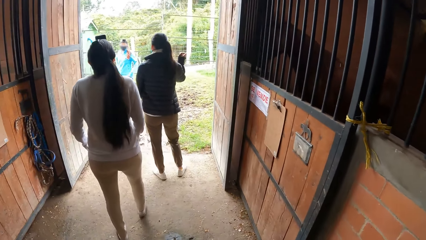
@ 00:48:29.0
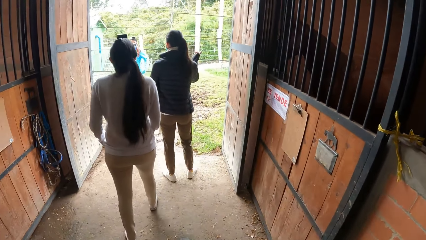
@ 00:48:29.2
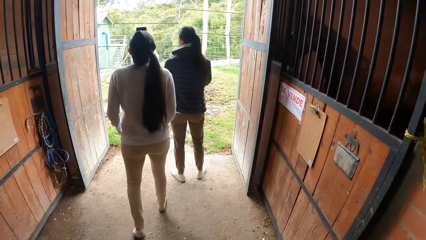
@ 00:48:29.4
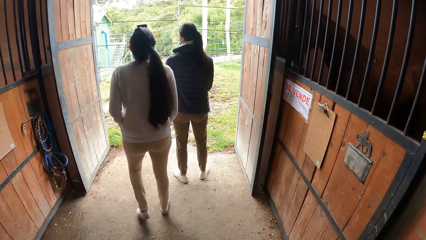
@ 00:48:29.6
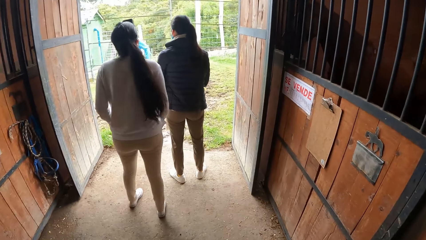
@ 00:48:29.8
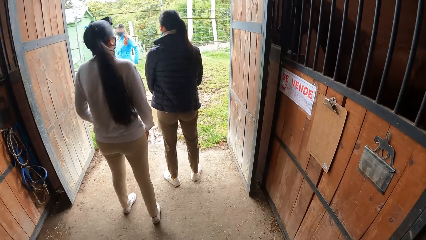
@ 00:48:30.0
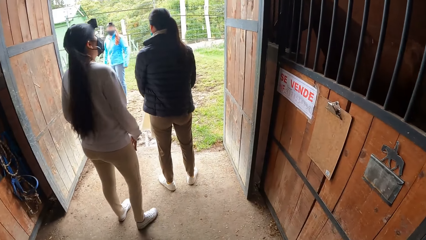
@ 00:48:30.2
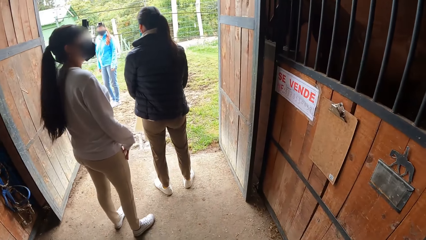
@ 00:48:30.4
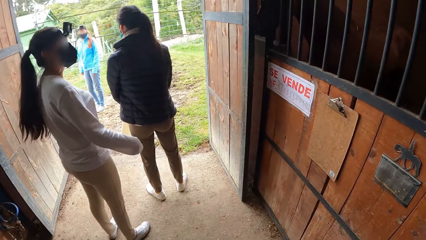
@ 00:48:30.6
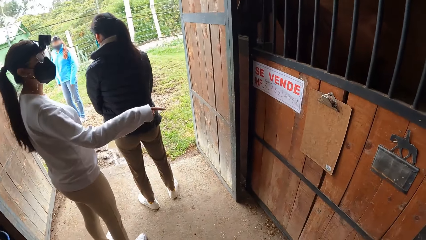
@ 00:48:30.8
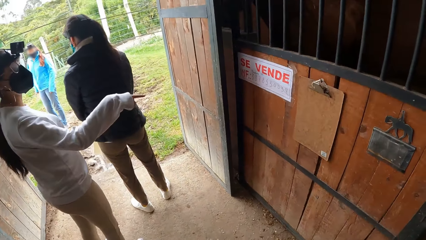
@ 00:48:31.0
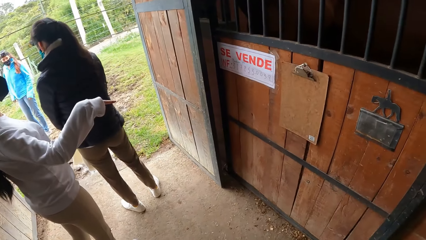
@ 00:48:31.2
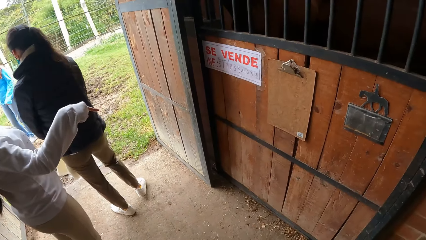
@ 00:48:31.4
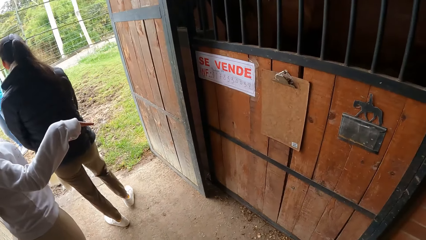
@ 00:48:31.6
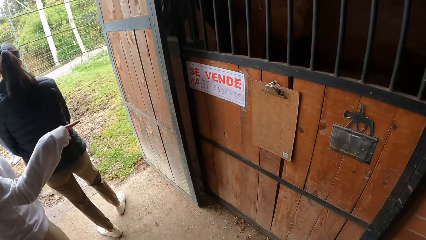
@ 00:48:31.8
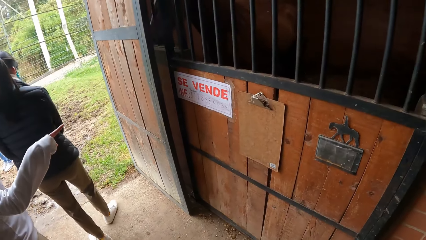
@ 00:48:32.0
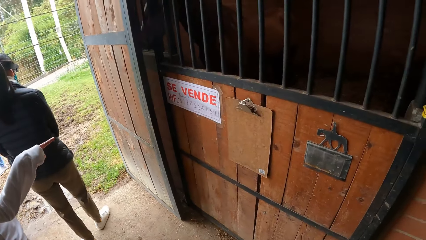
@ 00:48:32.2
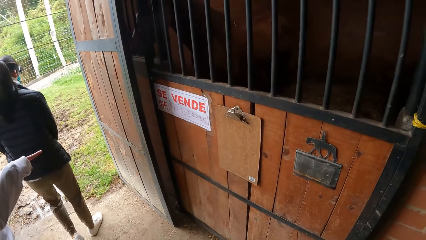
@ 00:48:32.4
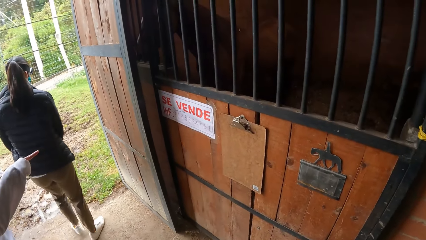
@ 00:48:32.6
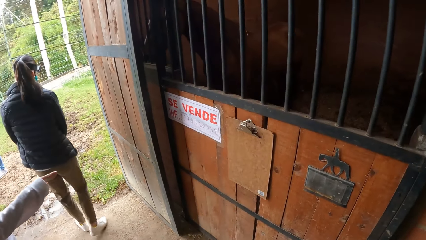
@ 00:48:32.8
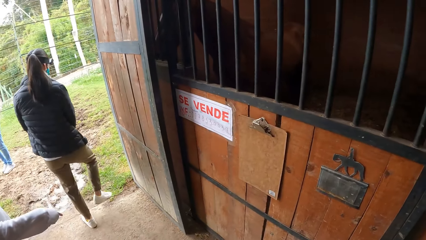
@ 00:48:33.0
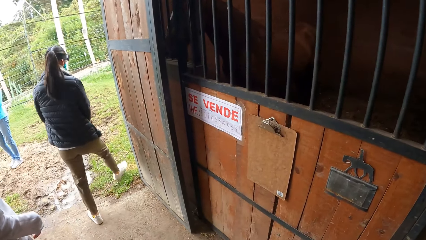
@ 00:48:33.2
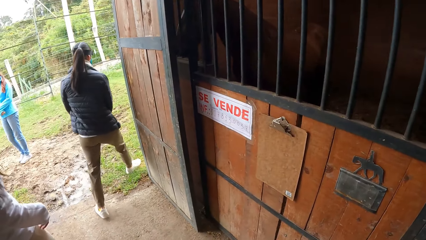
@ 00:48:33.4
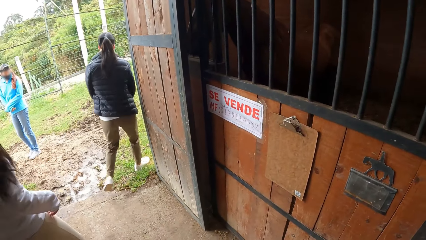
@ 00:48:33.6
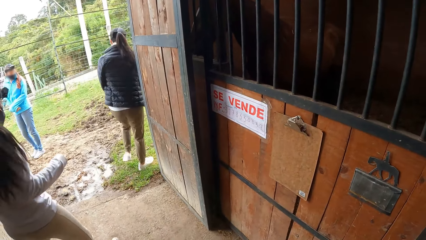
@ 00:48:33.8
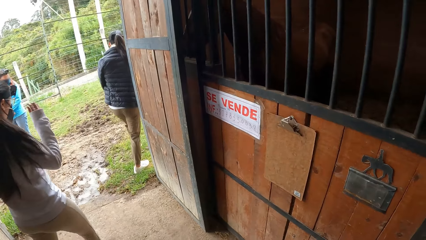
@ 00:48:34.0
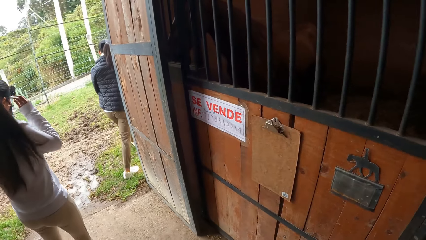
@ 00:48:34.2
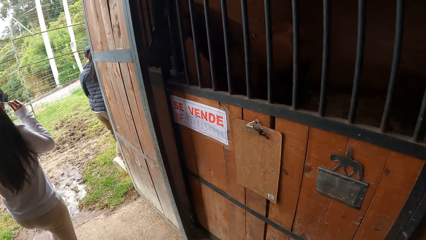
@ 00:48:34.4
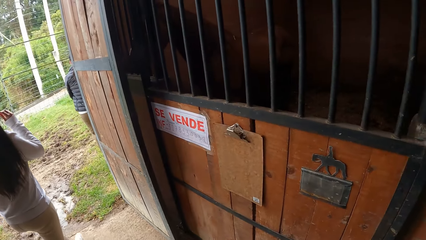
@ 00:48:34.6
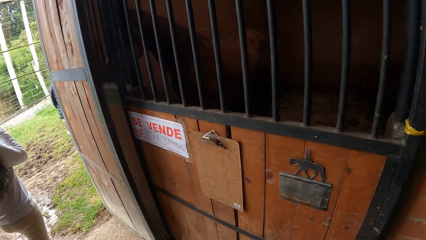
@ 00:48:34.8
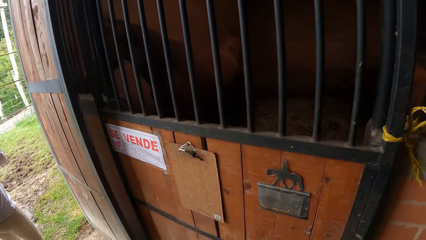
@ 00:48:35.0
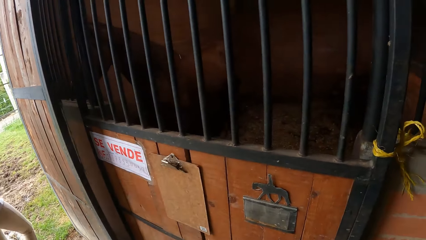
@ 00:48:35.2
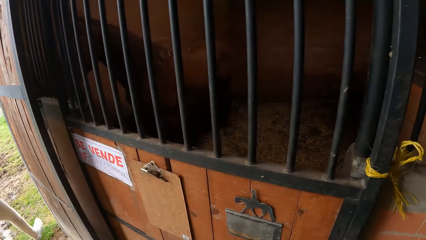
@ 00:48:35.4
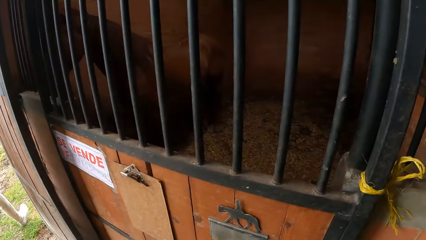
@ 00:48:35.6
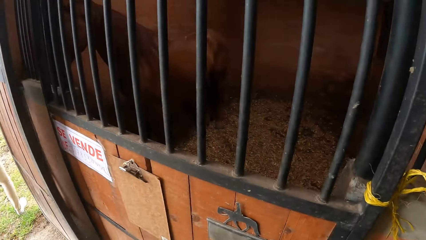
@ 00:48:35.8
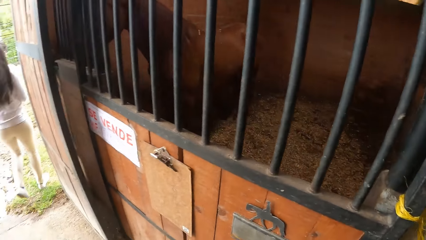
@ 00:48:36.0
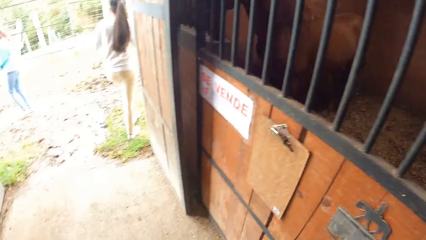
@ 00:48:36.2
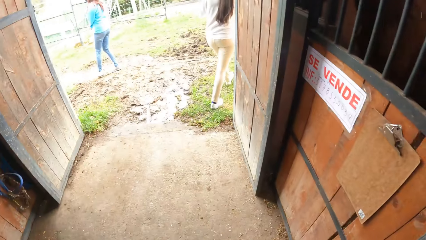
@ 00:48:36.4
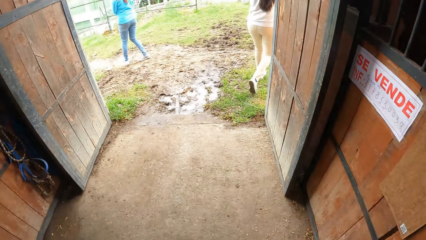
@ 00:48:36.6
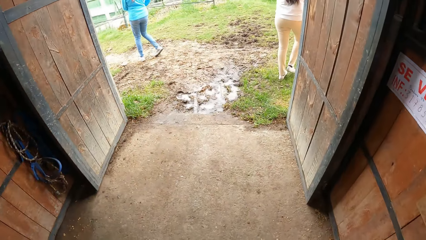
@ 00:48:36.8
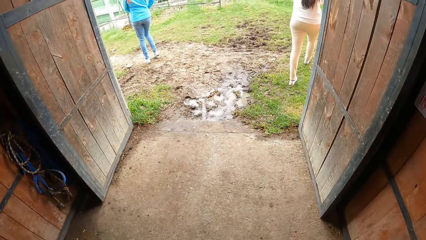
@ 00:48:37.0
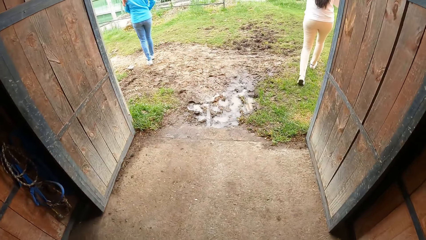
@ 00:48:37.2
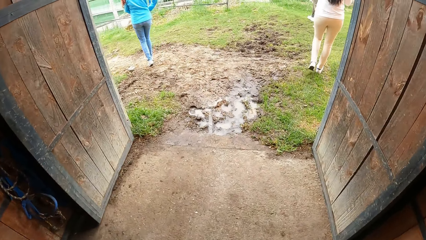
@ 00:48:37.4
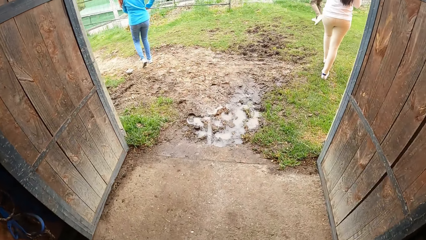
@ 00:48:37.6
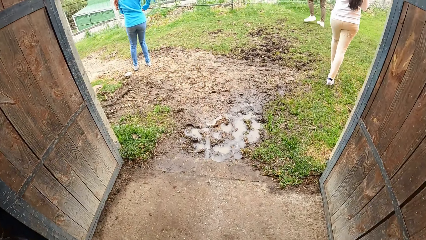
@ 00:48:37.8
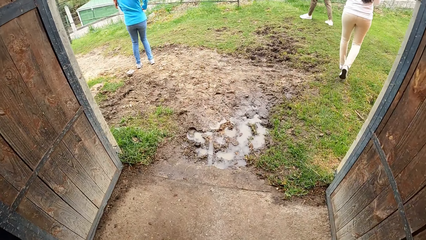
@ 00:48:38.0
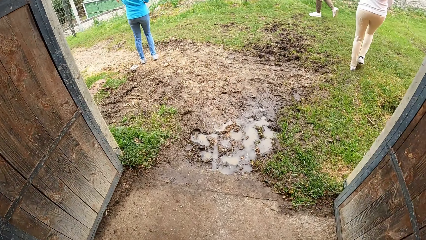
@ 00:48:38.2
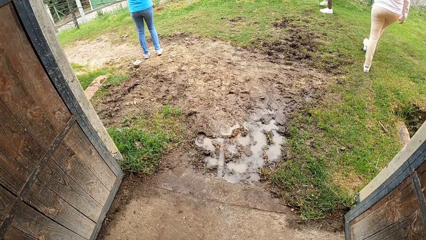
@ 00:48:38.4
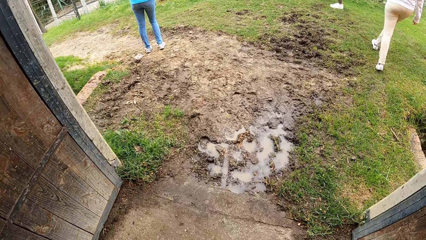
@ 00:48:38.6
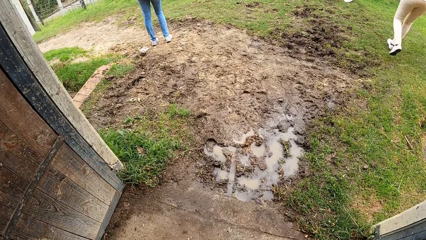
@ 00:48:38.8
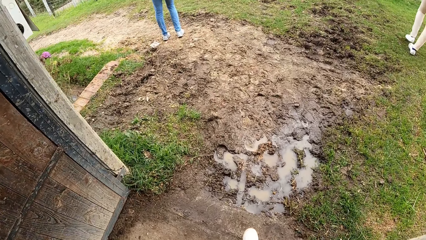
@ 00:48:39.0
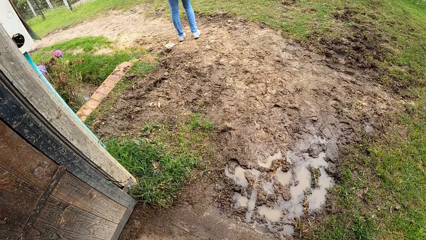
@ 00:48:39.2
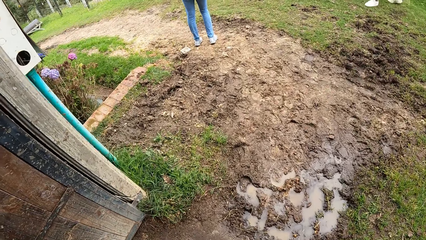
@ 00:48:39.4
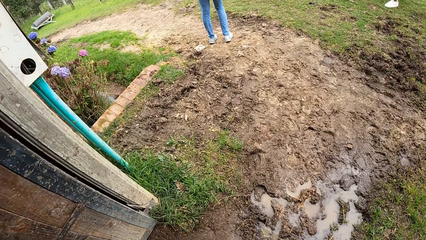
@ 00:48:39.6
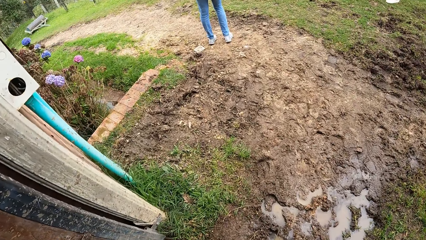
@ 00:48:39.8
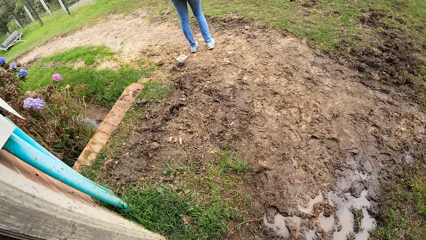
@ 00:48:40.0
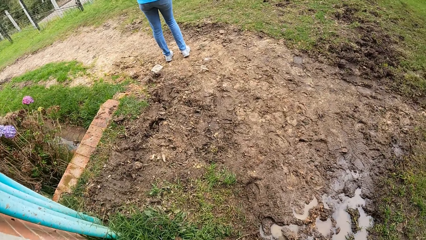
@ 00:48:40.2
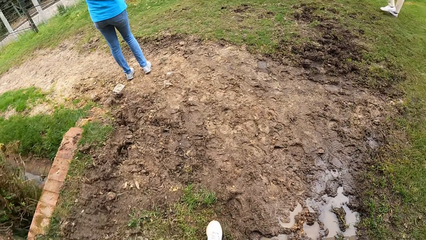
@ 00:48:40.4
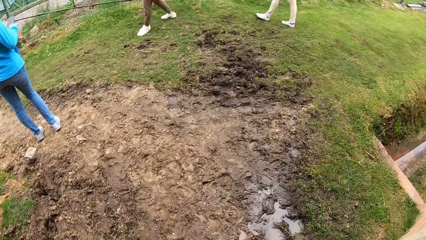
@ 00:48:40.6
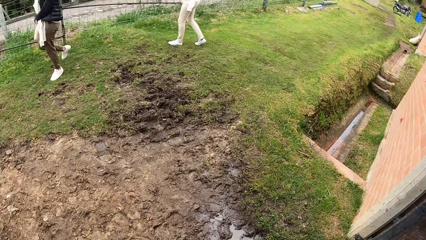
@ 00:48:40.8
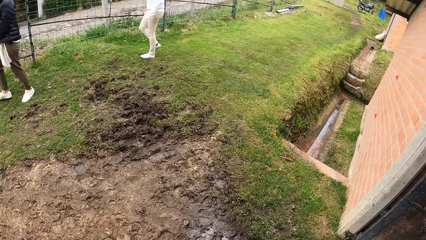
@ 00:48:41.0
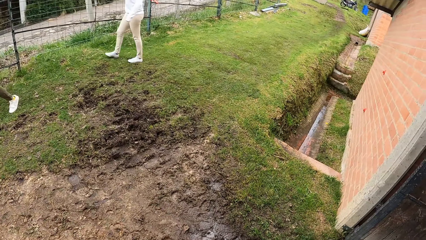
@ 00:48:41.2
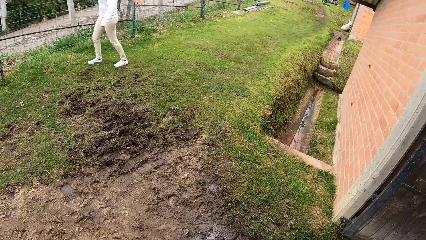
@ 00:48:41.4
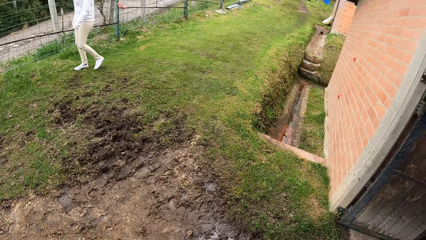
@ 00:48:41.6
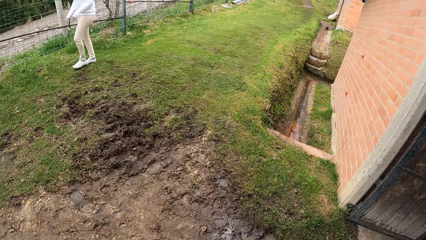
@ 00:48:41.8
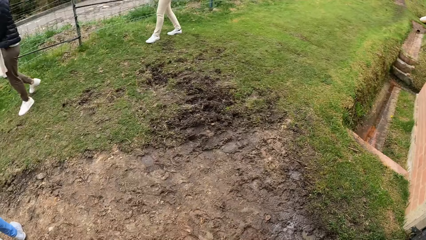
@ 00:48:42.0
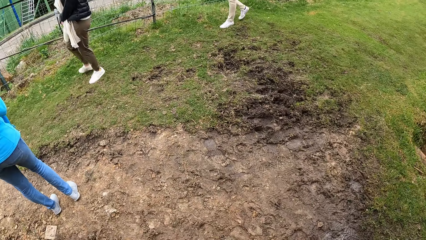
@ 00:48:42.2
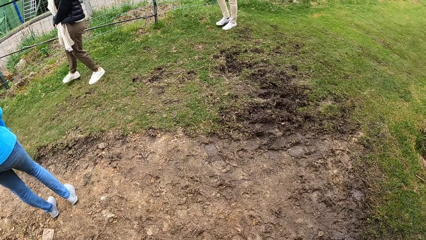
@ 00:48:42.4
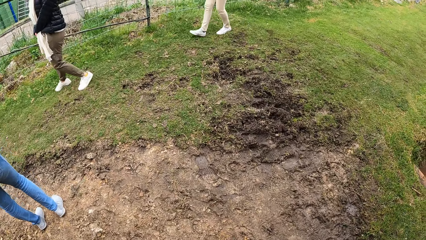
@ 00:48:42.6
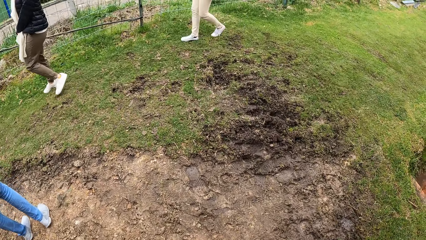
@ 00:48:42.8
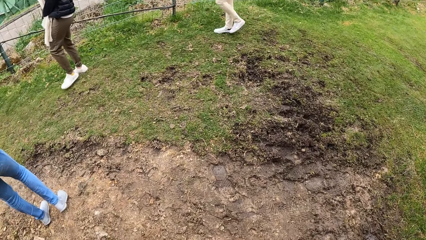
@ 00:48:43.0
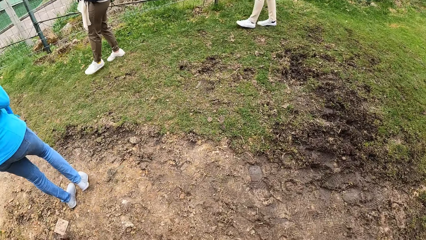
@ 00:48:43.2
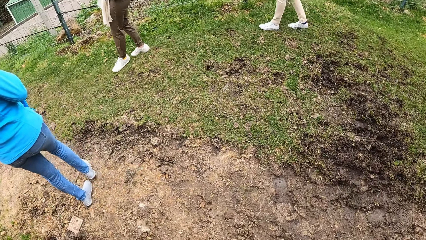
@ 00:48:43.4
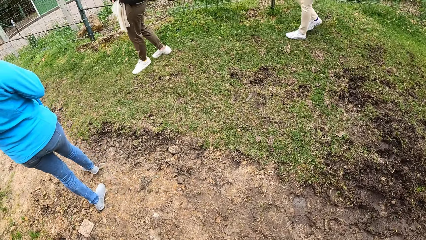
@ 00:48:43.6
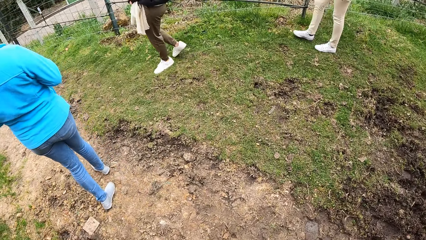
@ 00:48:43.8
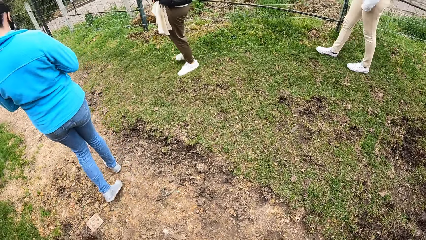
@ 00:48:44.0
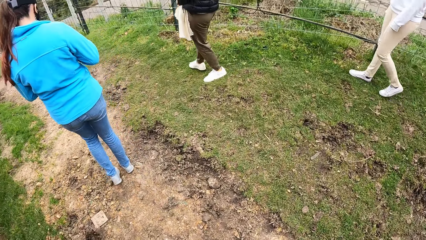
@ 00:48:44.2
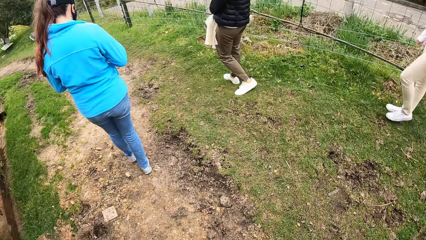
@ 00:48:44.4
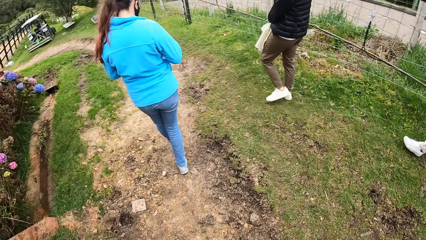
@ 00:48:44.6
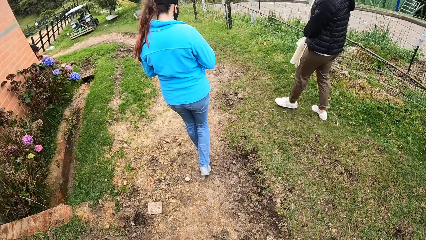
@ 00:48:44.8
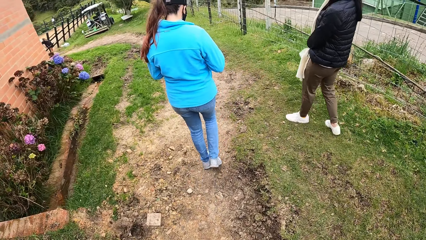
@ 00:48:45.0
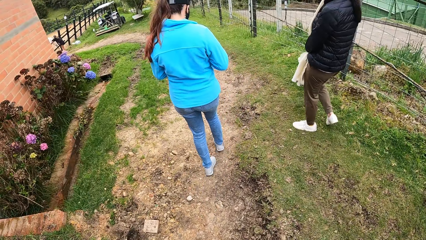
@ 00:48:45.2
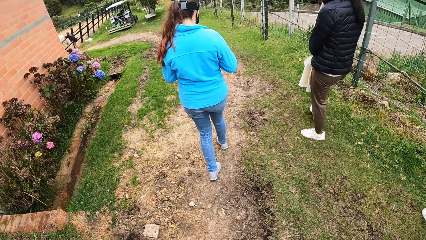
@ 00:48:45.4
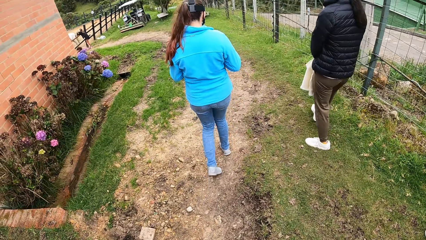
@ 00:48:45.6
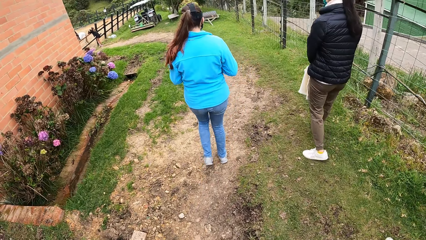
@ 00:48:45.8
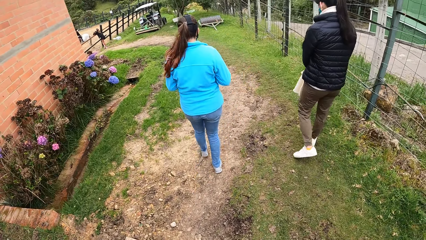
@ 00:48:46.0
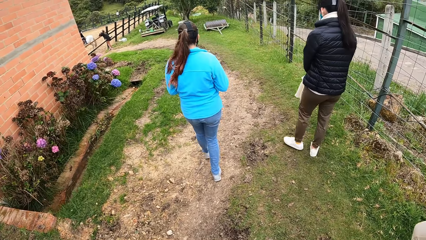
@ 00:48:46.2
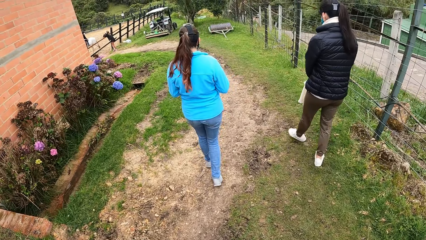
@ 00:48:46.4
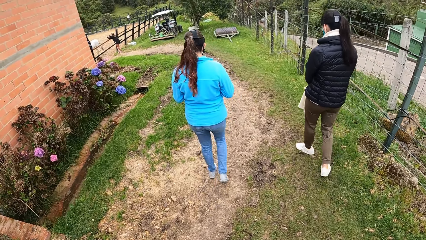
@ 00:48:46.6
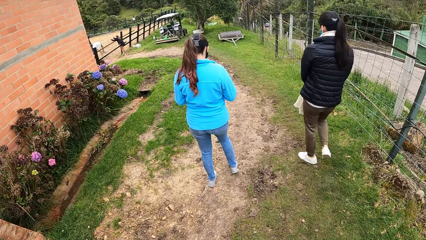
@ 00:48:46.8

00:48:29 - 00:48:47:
The camera wearer interacts with a woman, another woman and a third woman. A woman makes a hand gesture. The woman touches her glasses.
